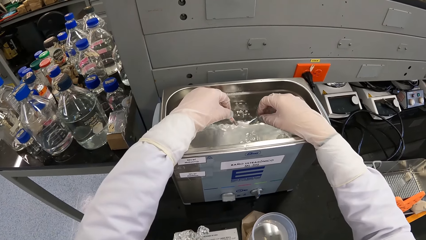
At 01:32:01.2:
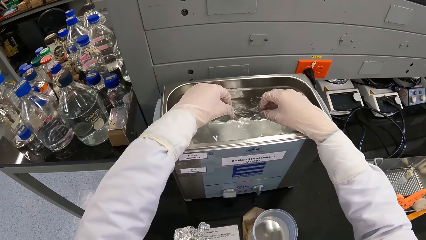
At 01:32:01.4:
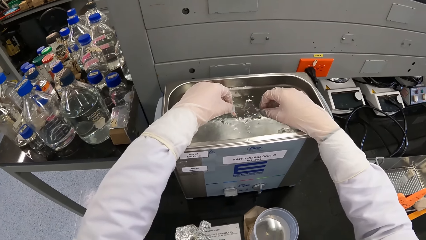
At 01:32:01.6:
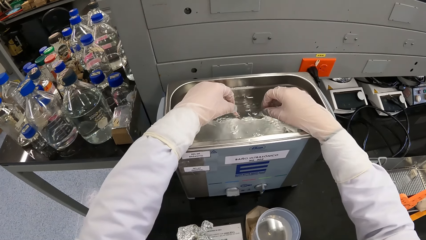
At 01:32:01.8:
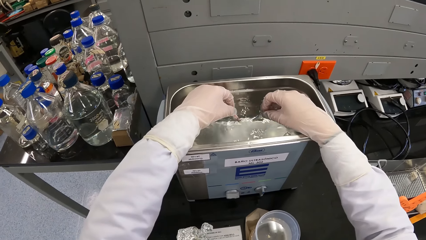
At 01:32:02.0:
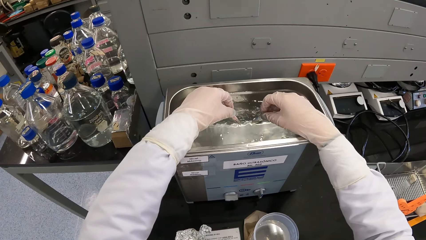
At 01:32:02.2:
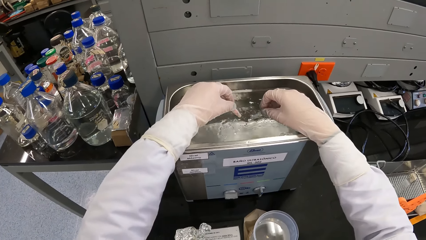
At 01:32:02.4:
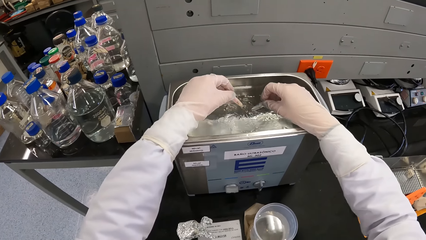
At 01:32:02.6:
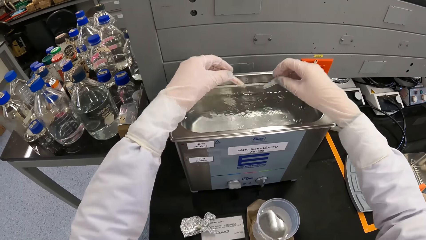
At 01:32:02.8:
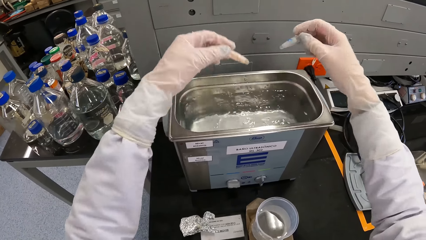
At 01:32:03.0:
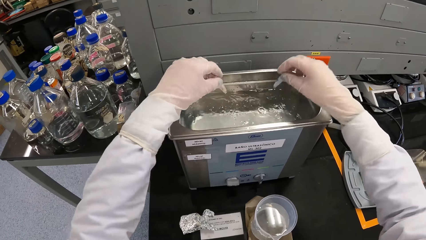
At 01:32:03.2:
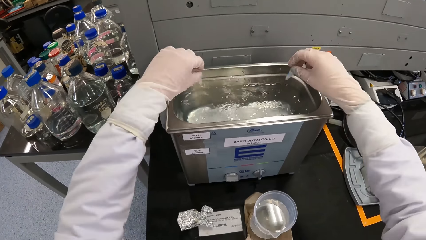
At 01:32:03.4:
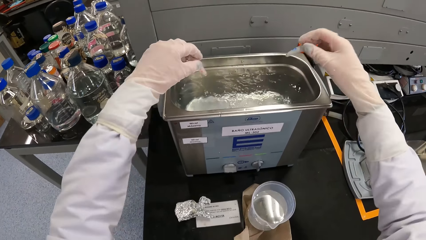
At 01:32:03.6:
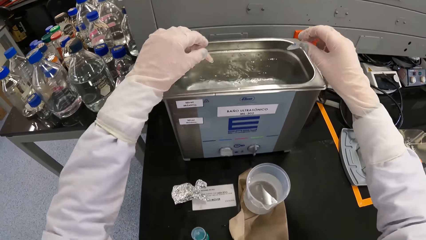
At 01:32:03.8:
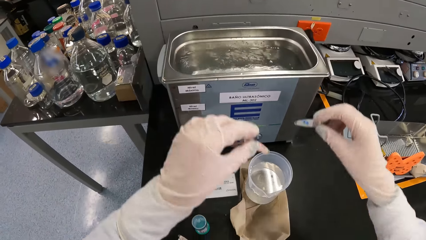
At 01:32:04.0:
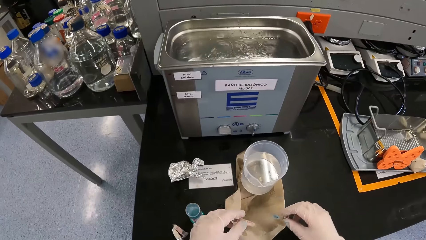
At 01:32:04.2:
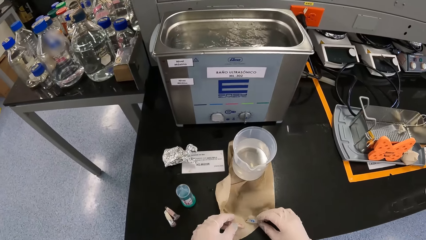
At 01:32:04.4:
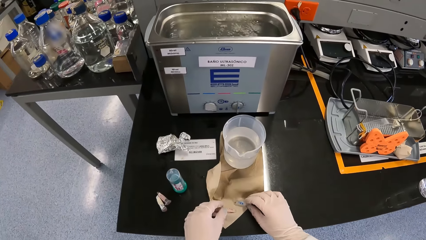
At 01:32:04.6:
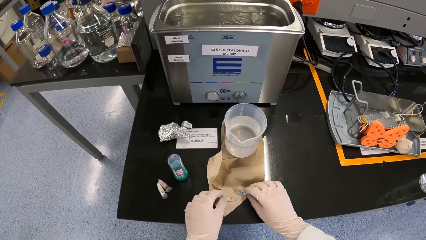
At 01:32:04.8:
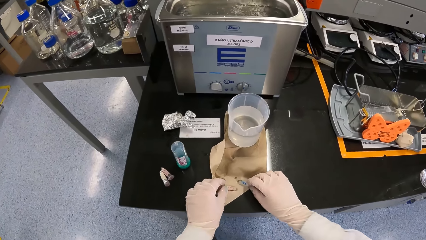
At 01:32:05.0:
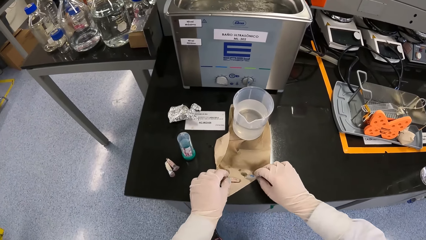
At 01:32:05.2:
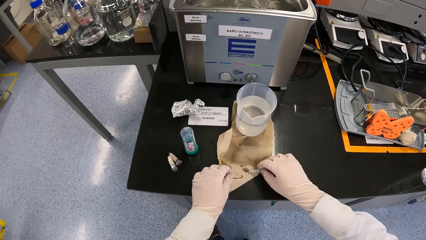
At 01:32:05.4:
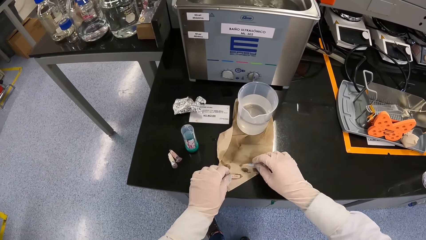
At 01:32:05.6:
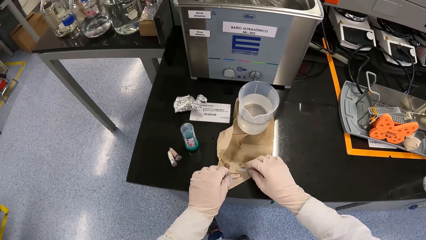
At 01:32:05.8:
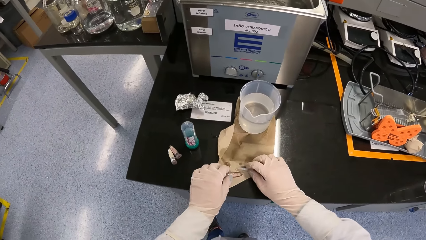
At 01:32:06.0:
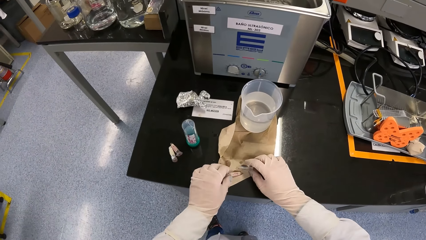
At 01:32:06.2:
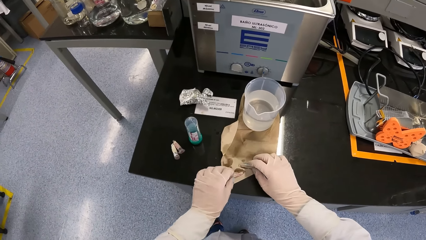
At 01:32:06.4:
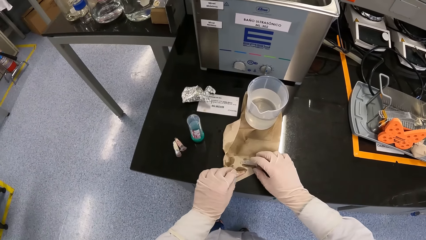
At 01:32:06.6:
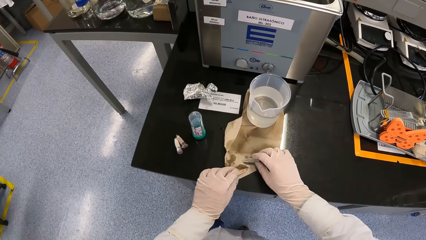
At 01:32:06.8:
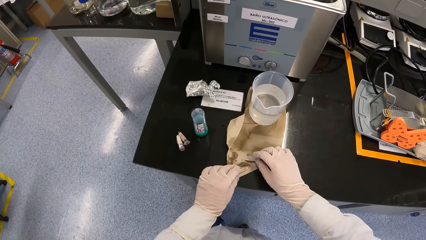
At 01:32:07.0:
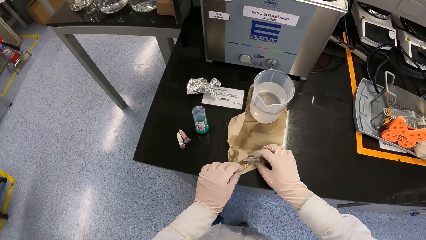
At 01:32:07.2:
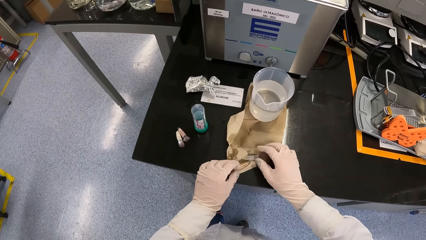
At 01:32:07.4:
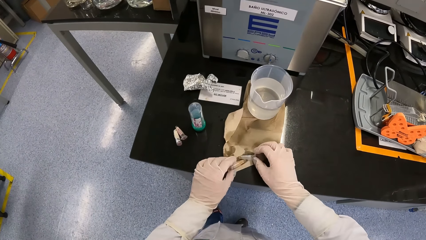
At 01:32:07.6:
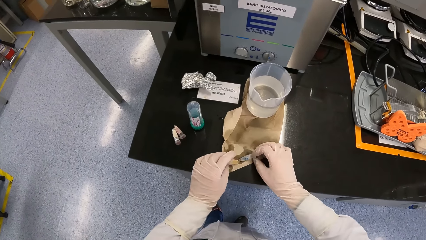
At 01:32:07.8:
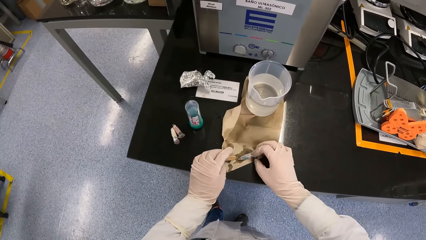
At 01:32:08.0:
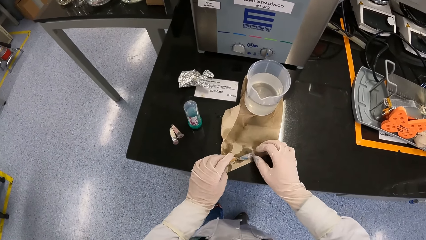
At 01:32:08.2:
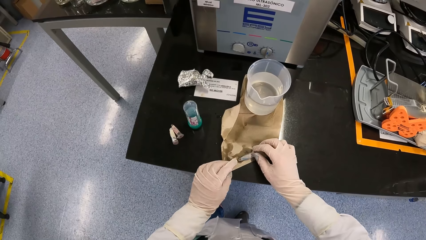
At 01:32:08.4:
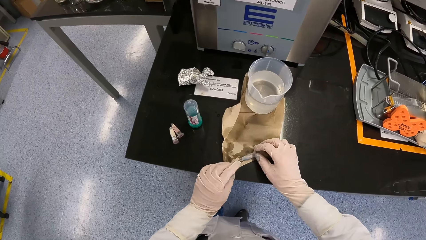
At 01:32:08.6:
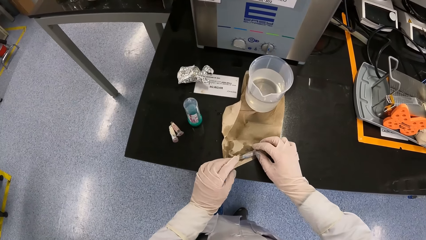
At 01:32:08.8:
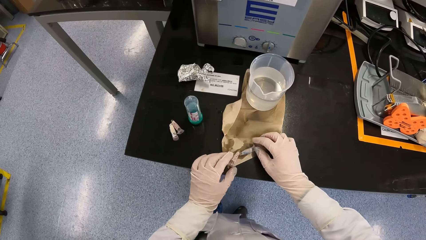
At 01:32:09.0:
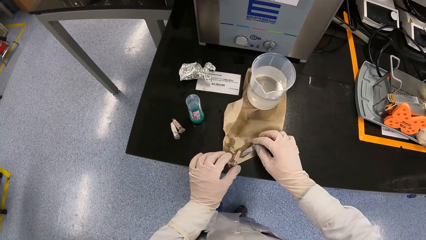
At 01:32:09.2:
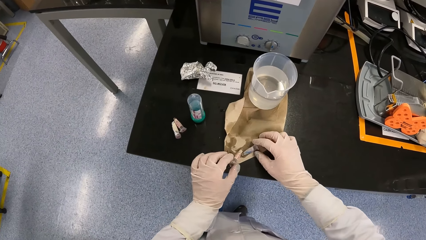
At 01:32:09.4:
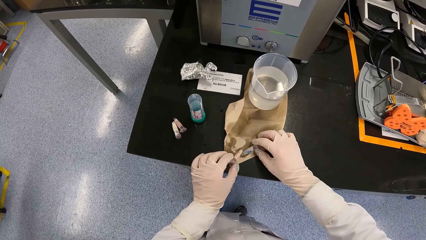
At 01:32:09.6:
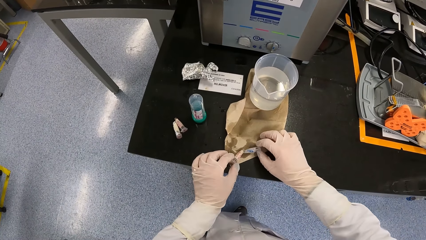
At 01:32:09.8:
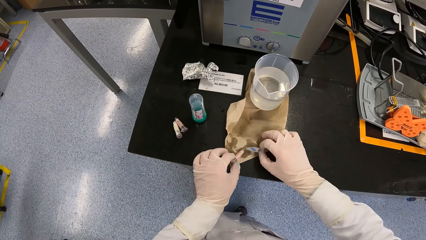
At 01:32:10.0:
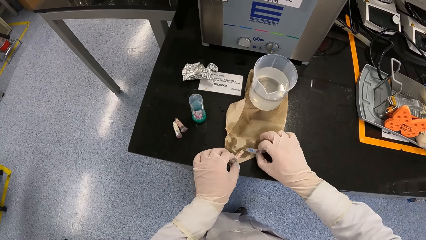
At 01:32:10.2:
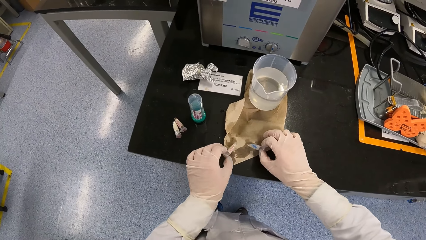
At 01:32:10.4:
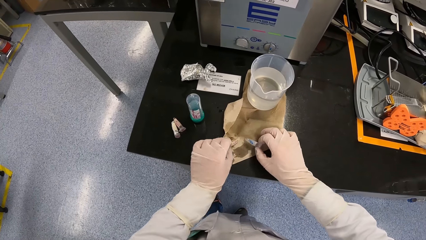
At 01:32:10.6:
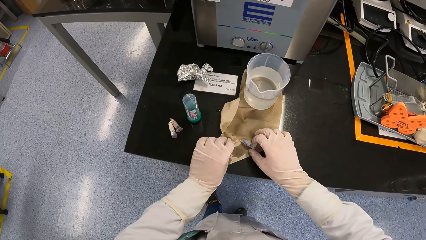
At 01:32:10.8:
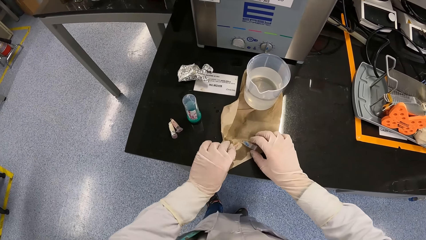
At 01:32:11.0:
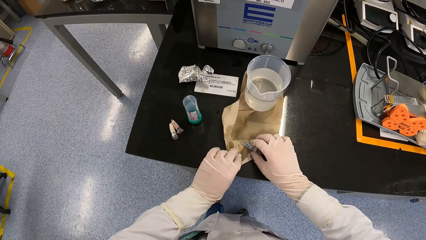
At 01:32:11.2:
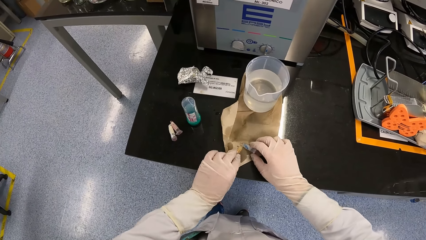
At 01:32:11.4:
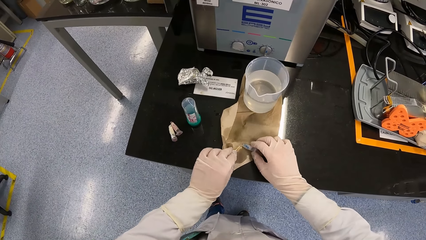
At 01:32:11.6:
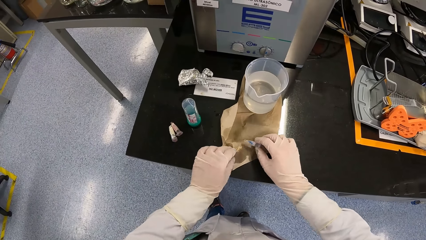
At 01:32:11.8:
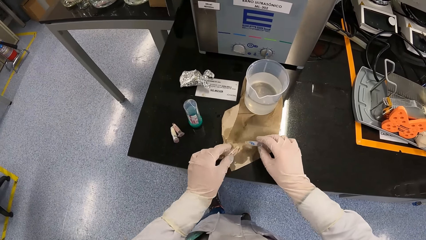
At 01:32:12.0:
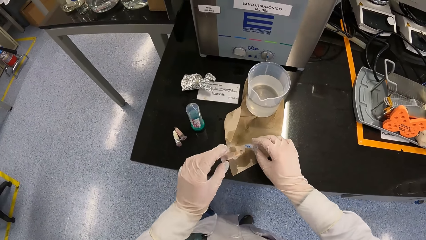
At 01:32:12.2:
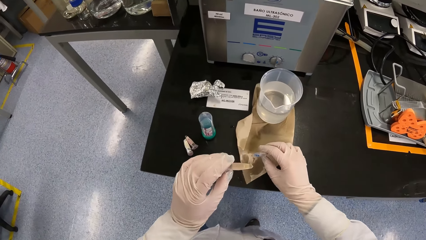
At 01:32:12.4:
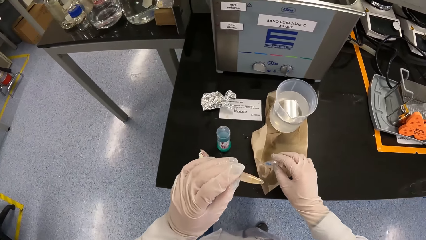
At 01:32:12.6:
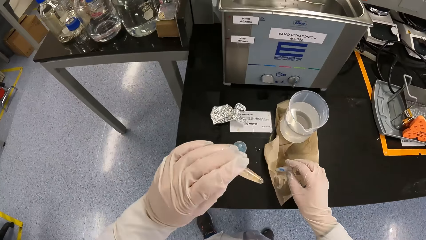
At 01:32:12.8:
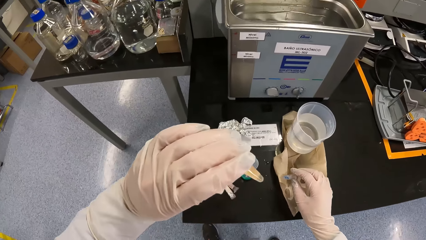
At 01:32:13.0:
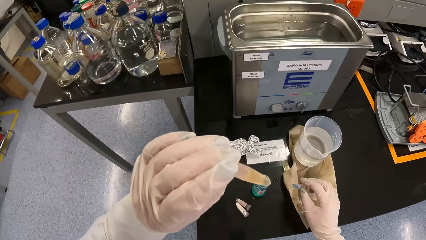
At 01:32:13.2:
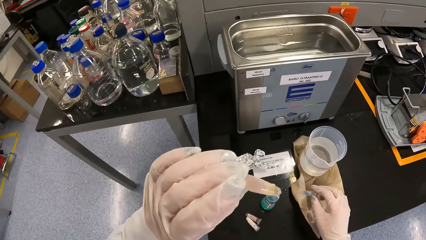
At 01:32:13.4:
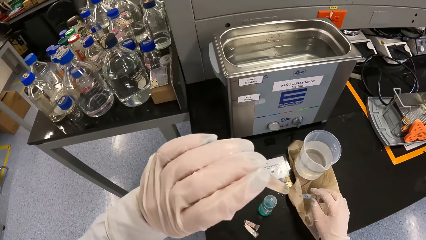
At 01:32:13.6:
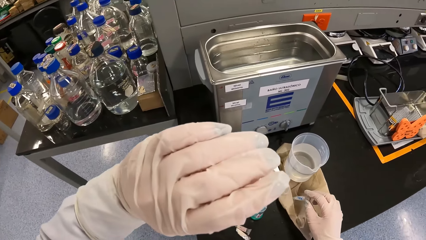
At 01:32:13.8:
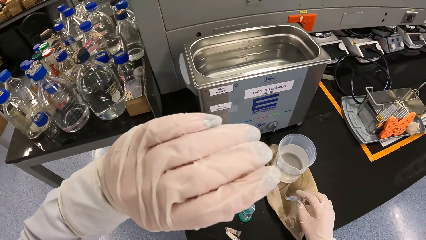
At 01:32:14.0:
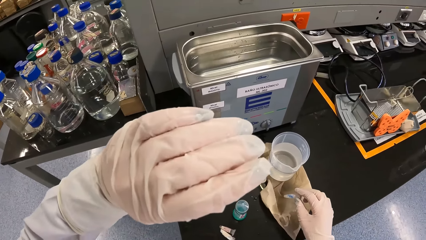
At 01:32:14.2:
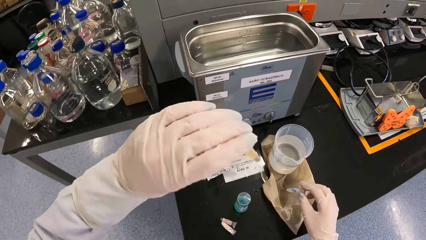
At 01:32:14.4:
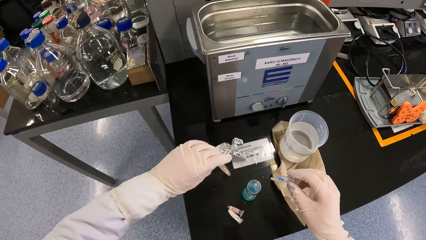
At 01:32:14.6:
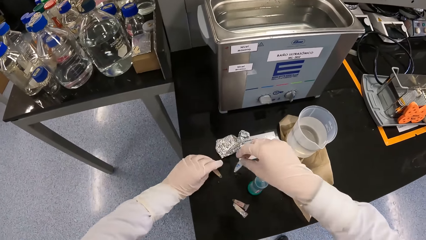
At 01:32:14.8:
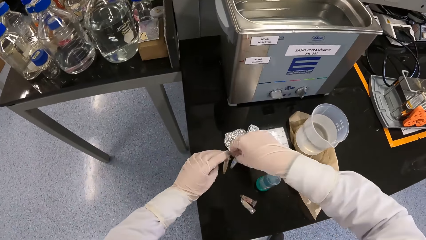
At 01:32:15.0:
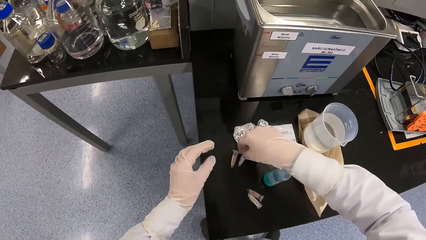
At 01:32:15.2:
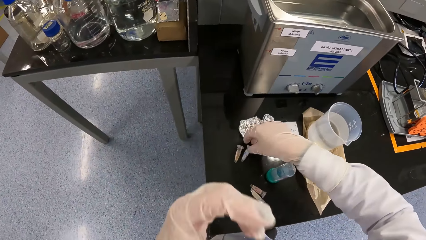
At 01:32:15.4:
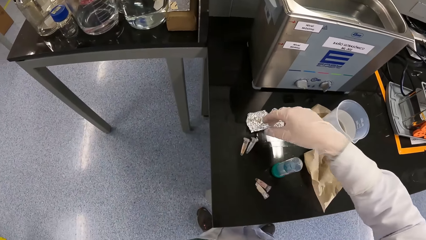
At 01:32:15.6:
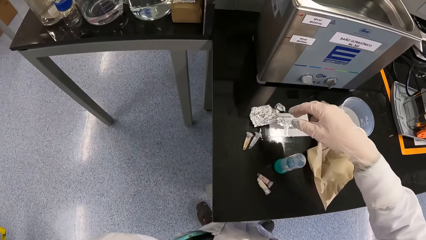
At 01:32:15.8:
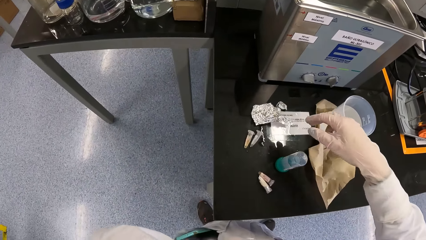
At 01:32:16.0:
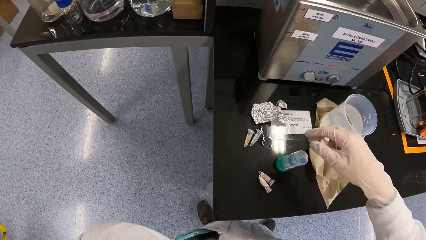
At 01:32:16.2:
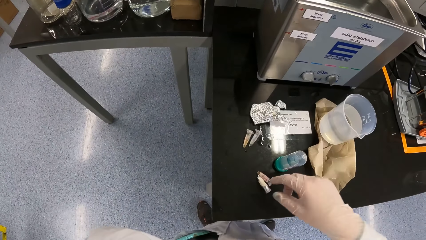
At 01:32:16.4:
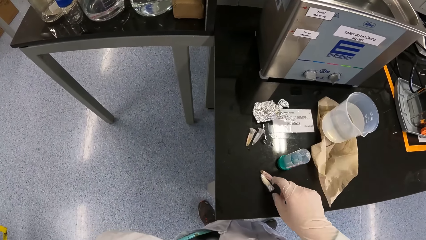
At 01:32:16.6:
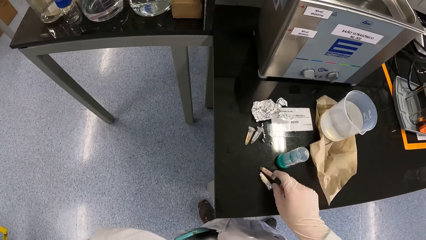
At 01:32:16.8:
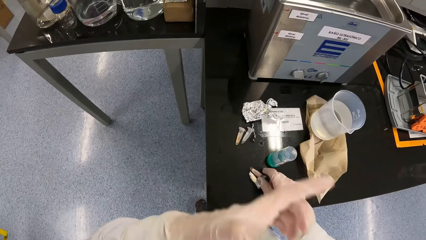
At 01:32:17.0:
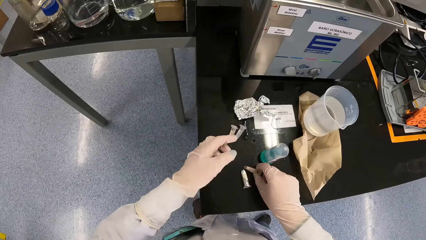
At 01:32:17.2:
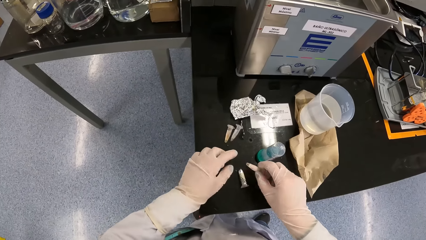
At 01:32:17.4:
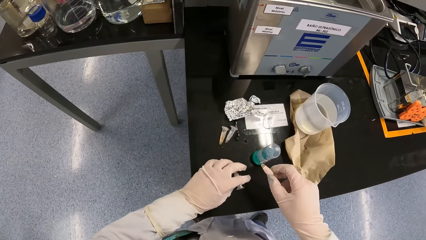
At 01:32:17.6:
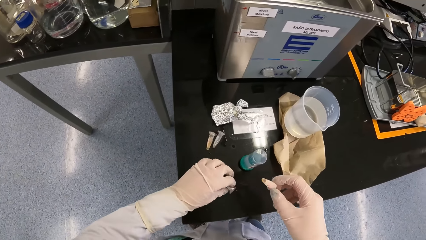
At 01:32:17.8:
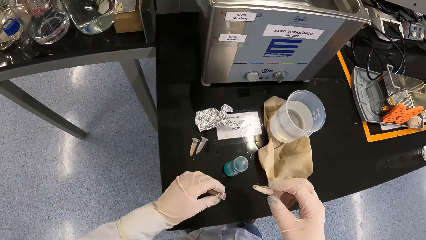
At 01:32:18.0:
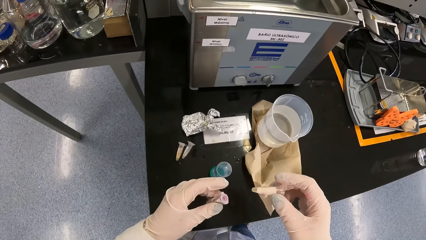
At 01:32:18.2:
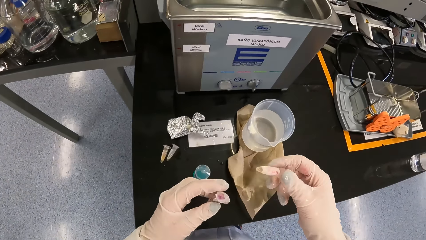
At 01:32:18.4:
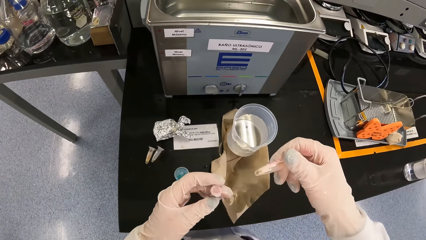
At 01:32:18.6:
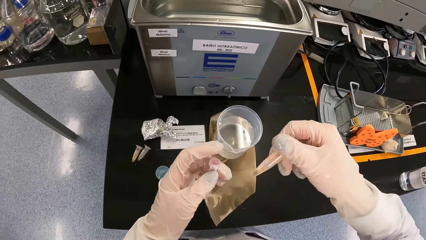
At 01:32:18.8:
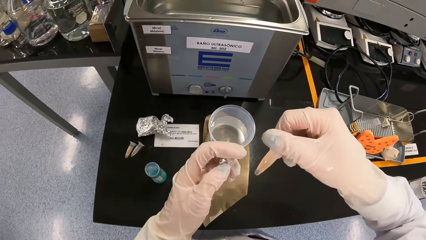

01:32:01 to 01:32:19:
The camera wearer removes the test tube or centrifuge tube in his left hand from the water bath. He removes the test tube in his right hand from the water bath. He shakes the test tube in his left hand. He shakes the test tube in his right hand. He wipes the test tube in his right hand on a paper on the workbench. He wipes the test tube in his left hand on the paper on the workbench. He looks at the centrifuge tube. He drops the test tube in his left hand on the workbench. He drops the test tube in his right hand on the workbench. He cleans his face with his left hand. He picks up a test tube from the workbench with his right hand. He picks up a foil from the workbench with his left hand.
